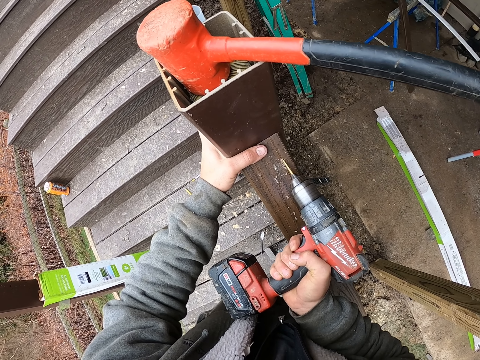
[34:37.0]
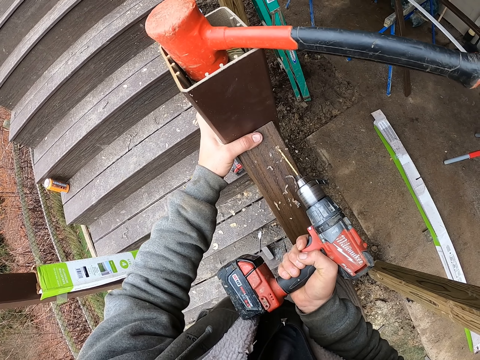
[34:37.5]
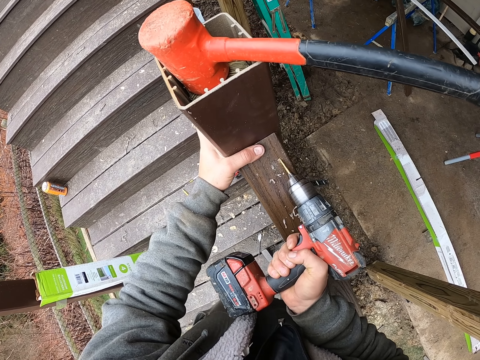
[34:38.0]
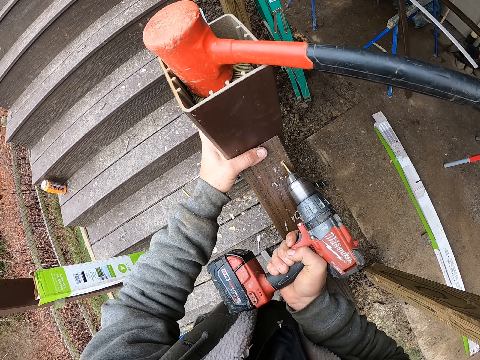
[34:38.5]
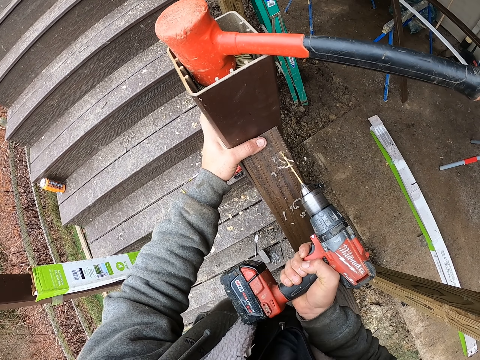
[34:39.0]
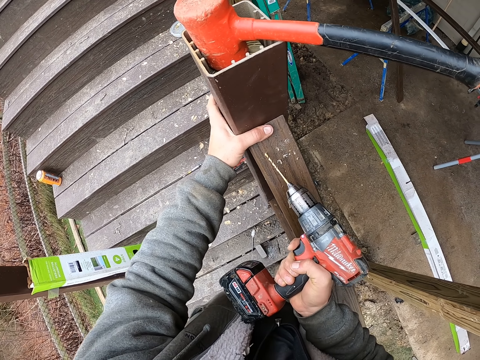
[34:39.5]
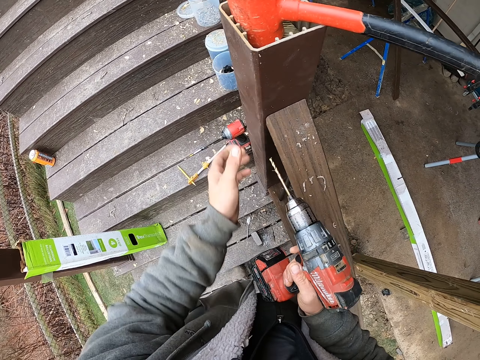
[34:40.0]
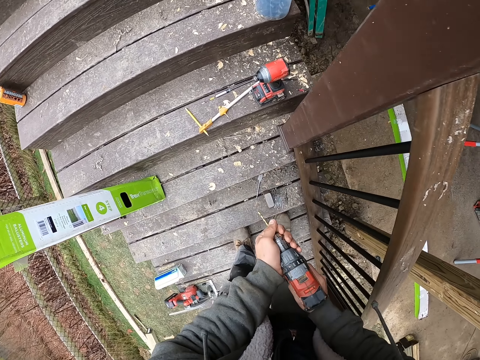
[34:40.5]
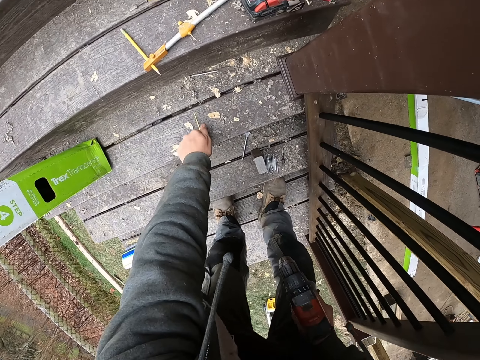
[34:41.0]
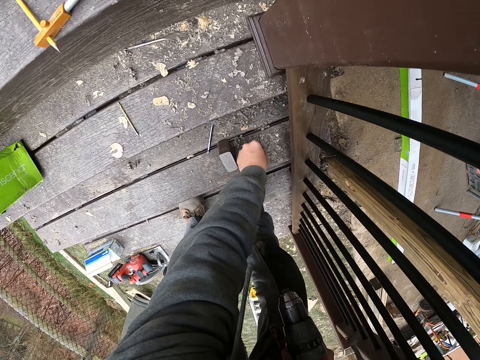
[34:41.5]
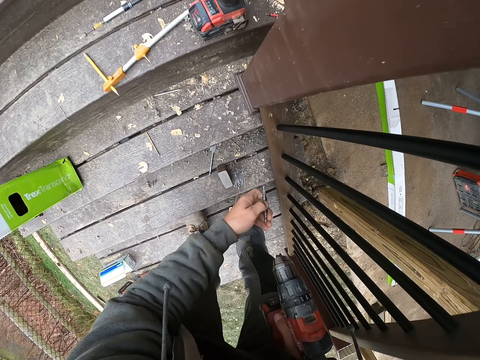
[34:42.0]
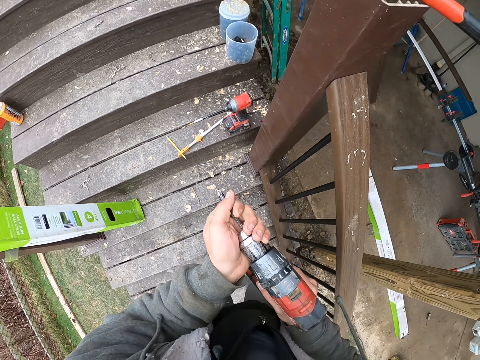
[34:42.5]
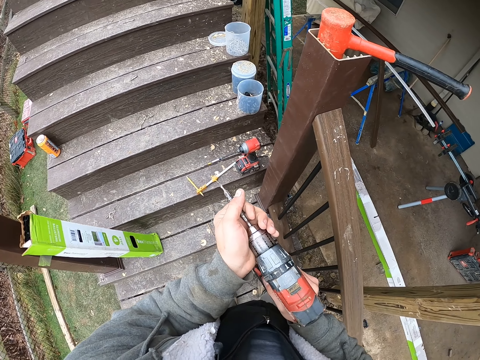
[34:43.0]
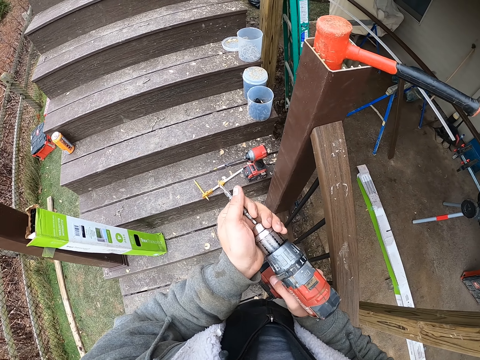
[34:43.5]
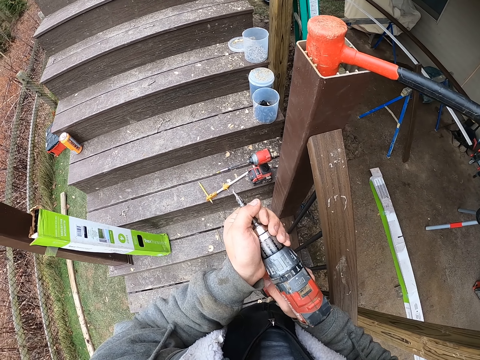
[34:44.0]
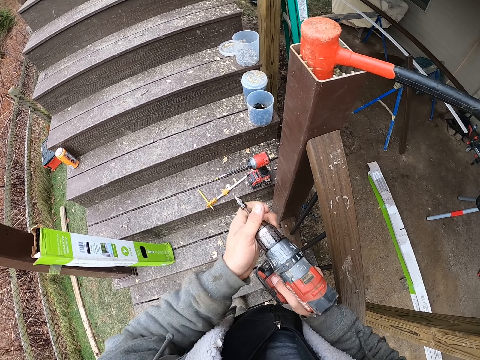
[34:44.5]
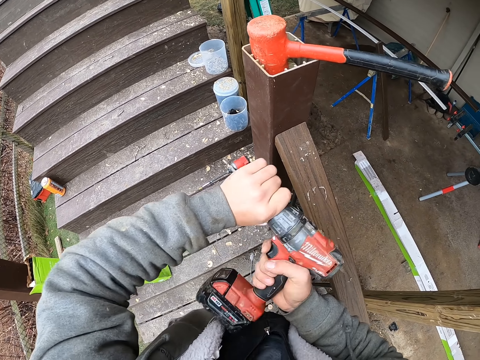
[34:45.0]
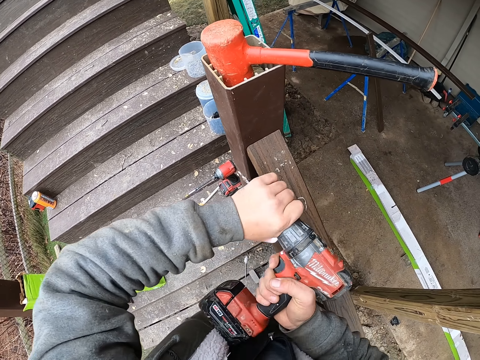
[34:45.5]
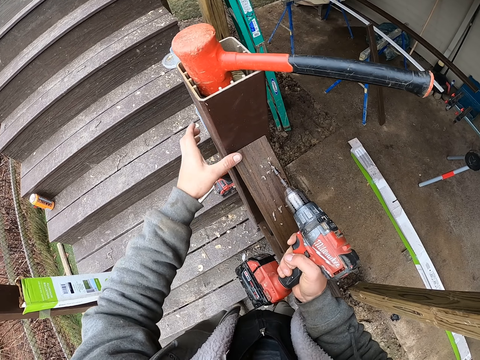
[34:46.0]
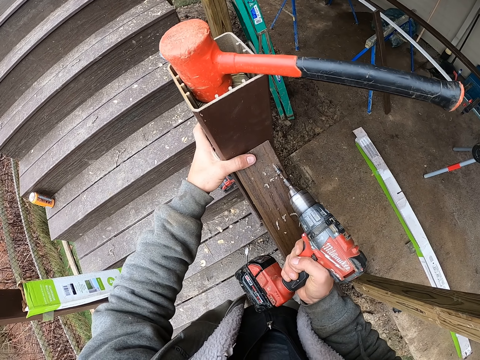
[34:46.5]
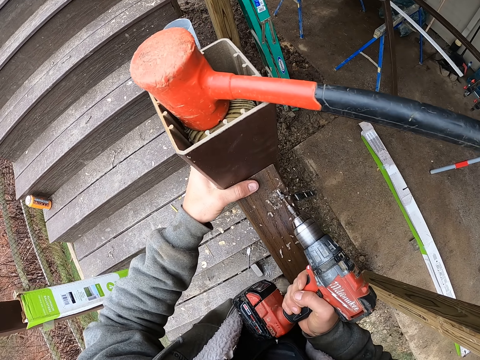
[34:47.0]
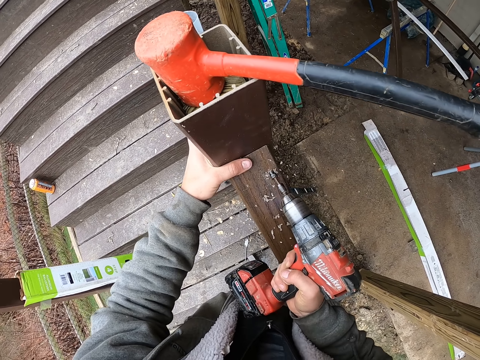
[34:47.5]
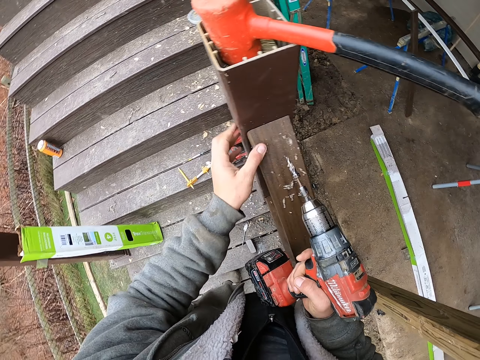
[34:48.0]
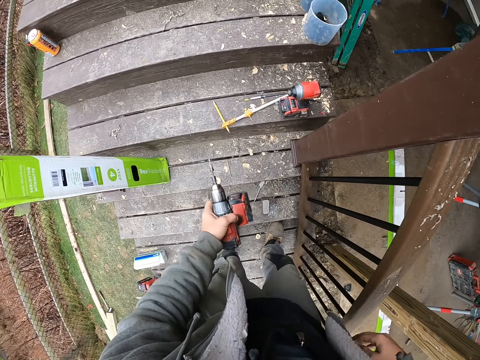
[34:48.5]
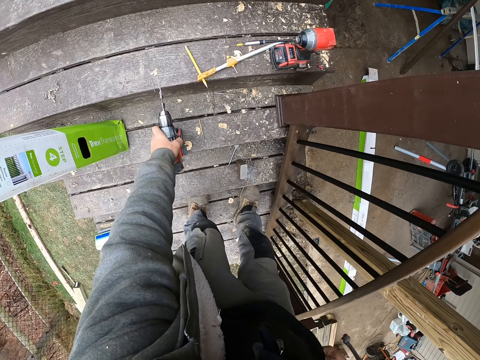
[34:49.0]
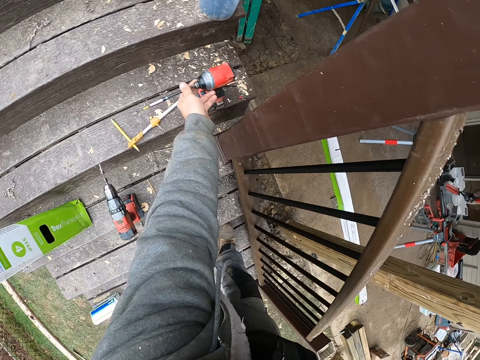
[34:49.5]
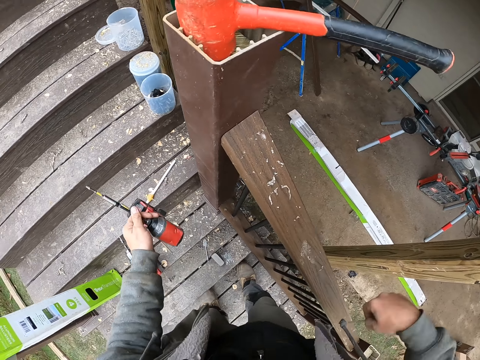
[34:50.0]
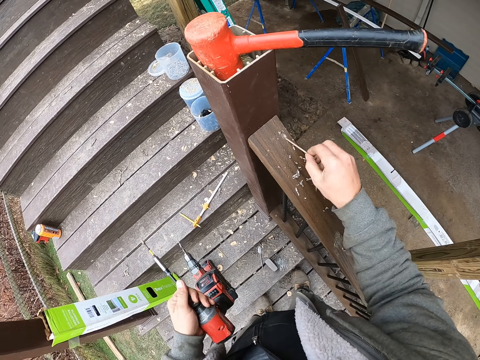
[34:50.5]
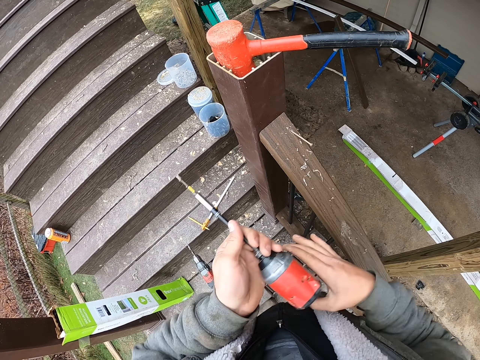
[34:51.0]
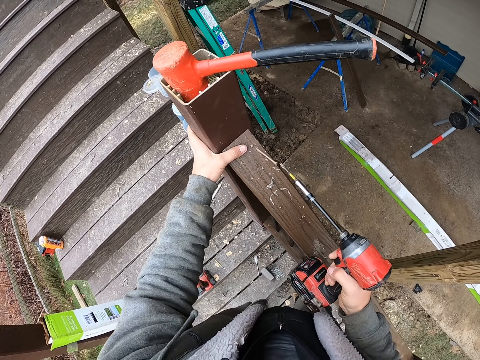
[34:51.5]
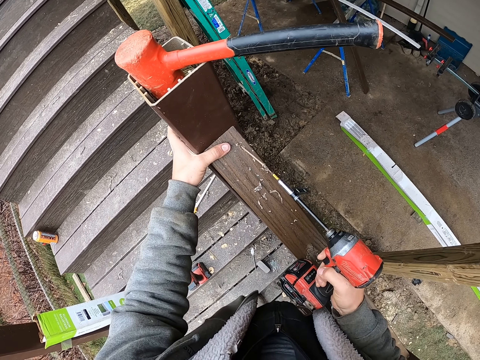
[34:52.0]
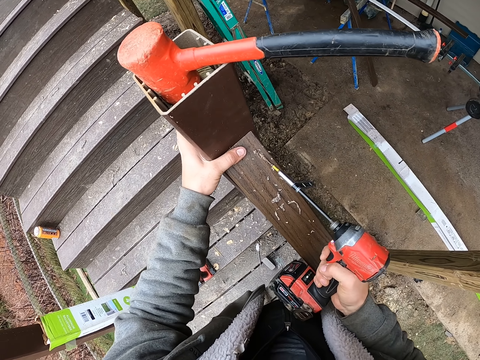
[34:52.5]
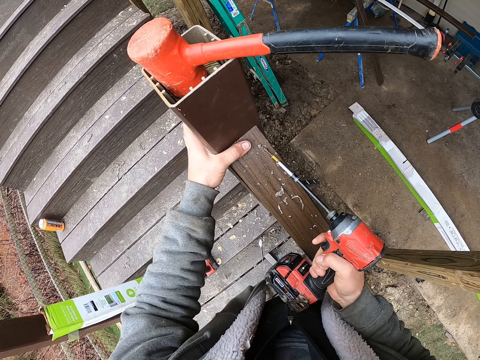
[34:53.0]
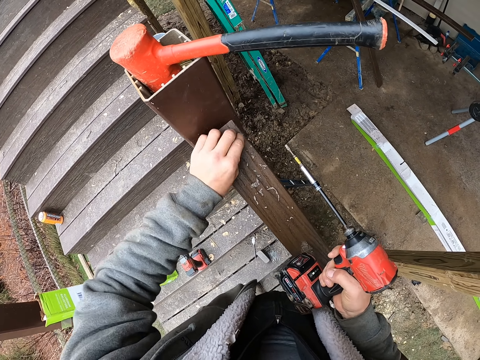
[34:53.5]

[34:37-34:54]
The camera wearer disconnects the drill bit from the drill. He puts a drill bit on the staircase. He picks up another drill bit on the stair. He connects the drill bit on the drill. He tightens the drill. He drills a hole on the wood rail. He wipes wood dust on the rail with his thumb. He shifts the drill to the left hand. He puts the drill on the staircase. He picks up another drill from the stair. He inserts a screw nail in the wood rail hole. He shifts the drill to the right hand. He drills the screw nail in the wood rail with the drill.

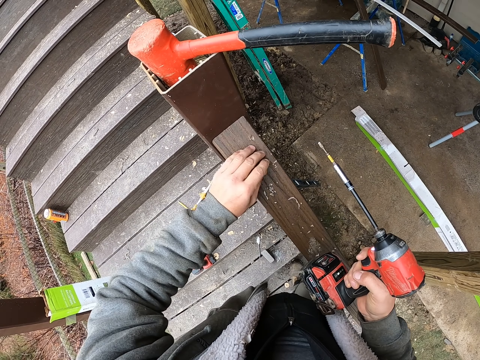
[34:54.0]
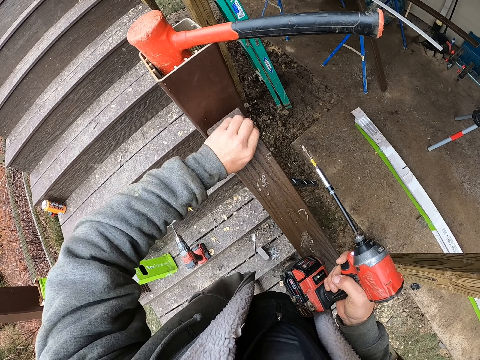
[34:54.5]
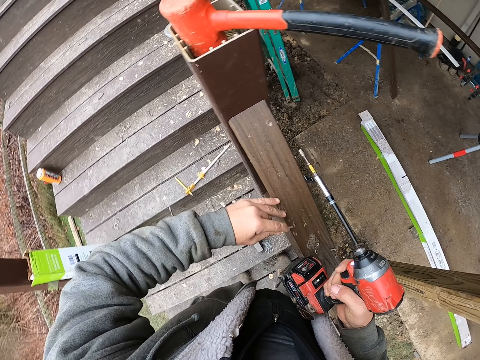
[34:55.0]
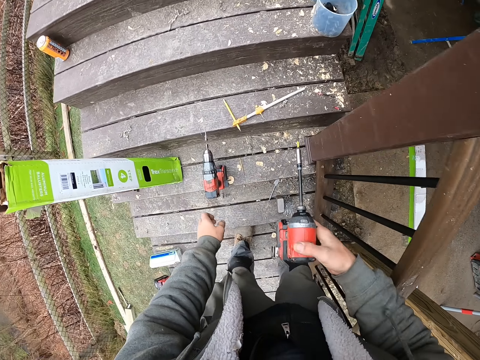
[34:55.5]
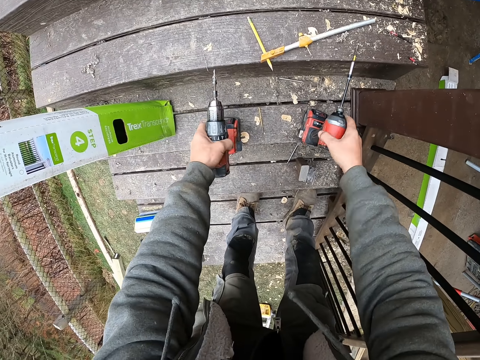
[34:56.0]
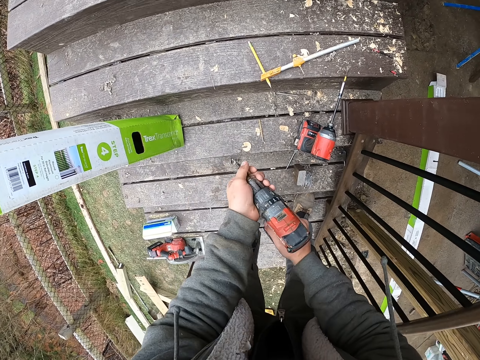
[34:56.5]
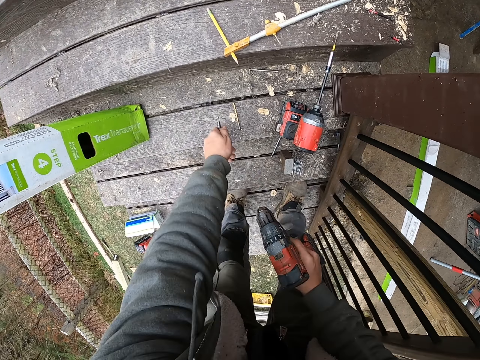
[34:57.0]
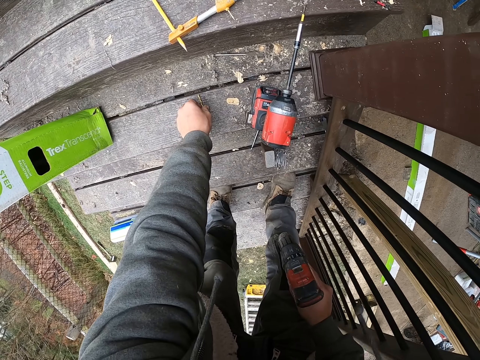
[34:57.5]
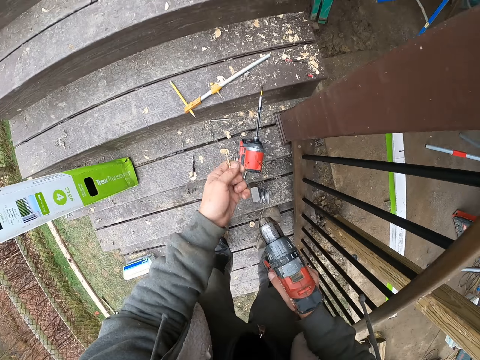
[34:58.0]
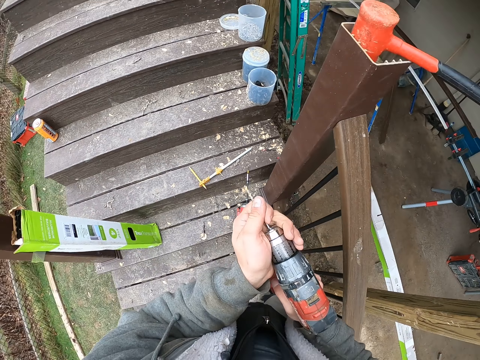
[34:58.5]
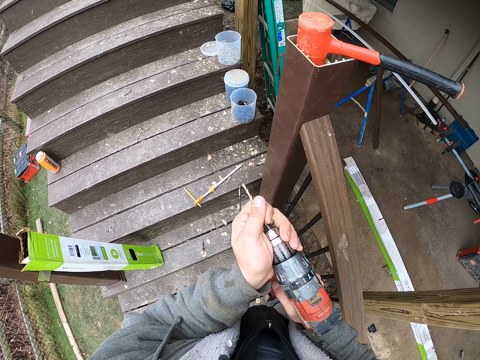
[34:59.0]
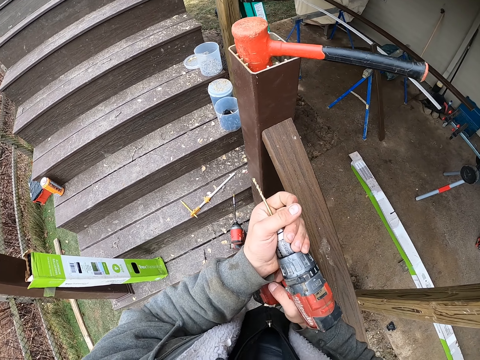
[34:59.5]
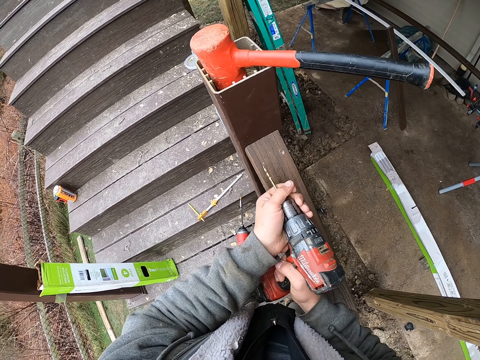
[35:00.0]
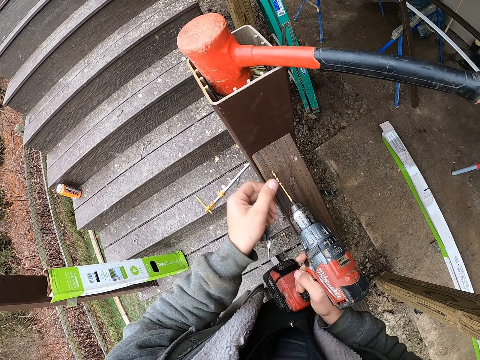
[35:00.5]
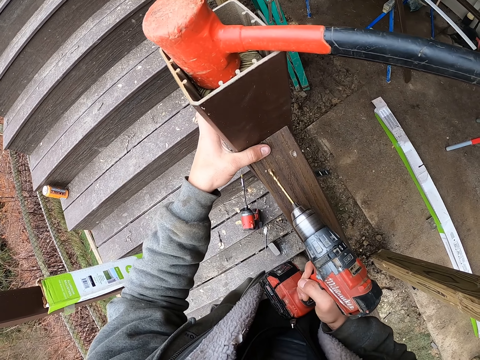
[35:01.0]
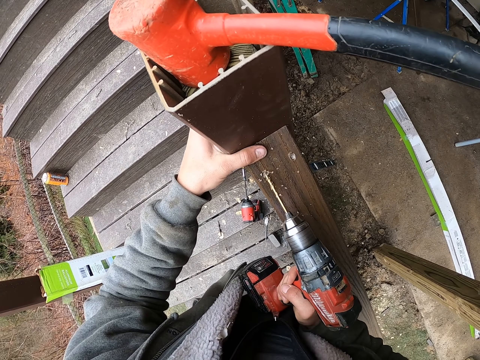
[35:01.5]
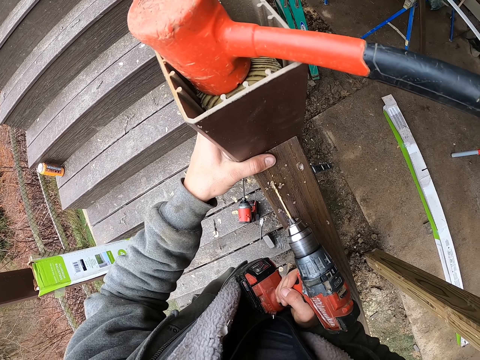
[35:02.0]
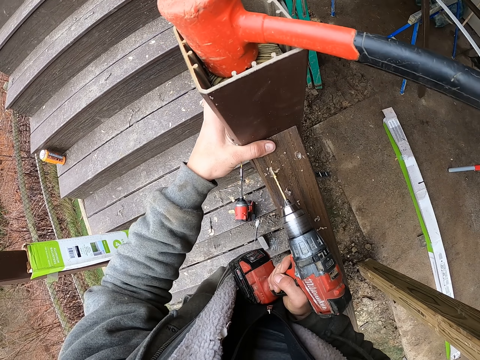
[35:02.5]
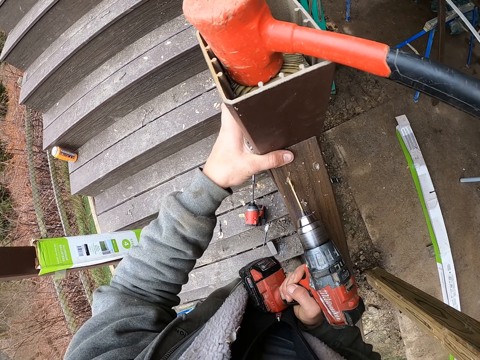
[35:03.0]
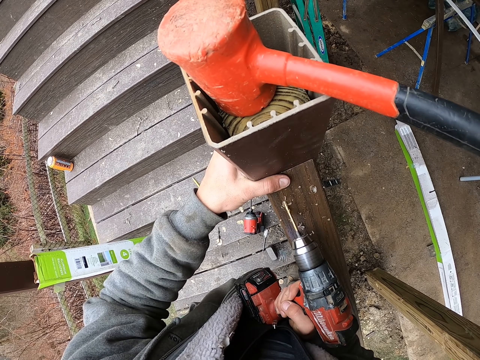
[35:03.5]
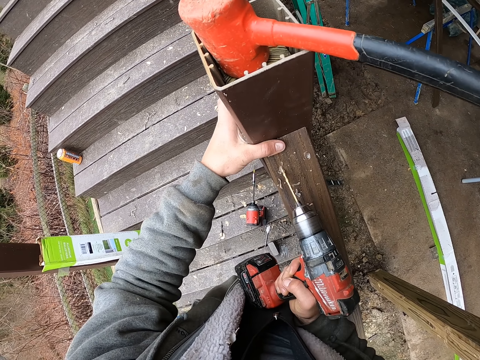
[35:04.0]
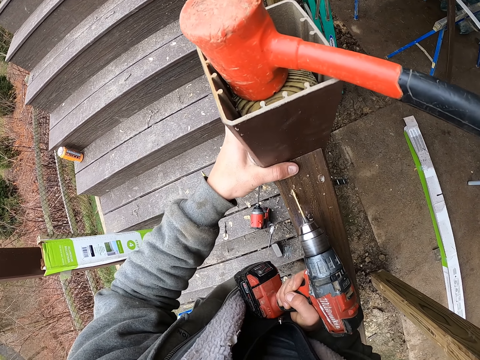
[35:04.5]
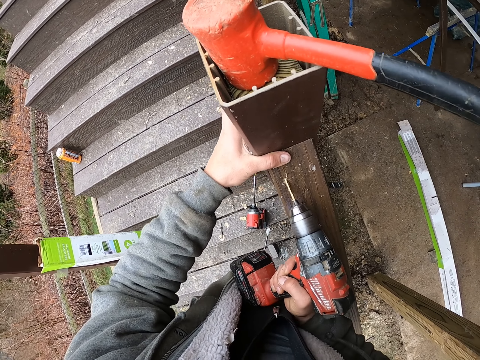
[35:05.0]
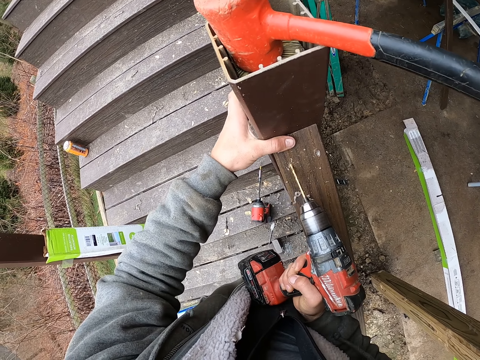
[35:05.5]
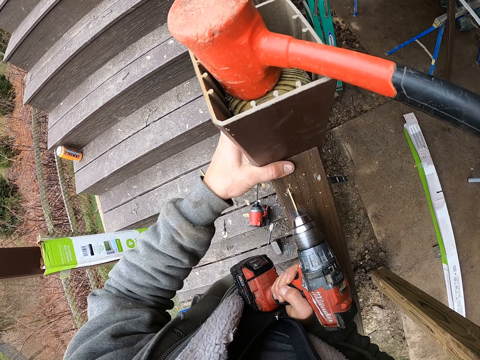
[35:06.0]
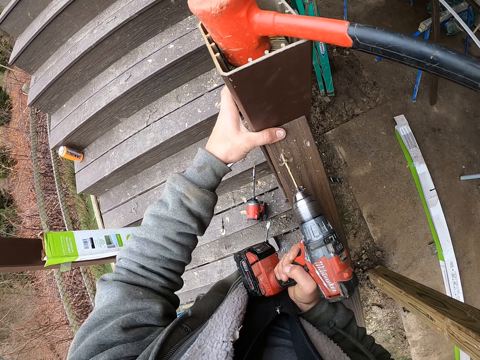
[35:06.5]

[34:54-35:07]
The camera wearer wipes wood dust from the wood with a hand. They put the drill on the staircase and pick up another drill on the stair. They disconnect the drill bit. They drop the drill bit on the stair. They pick up another drill bit on the stair. They connect the drill bit on the drill. They drill a hole on the wood hand rail with the drill.
